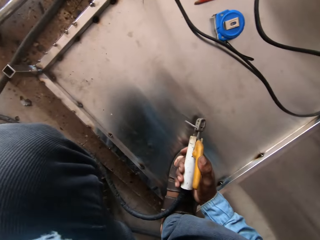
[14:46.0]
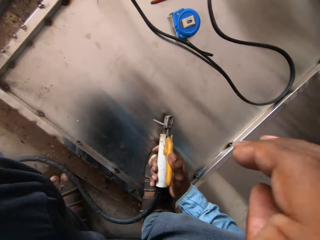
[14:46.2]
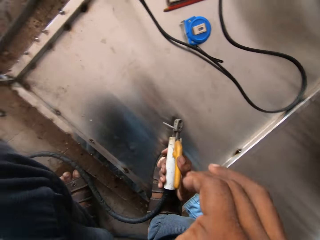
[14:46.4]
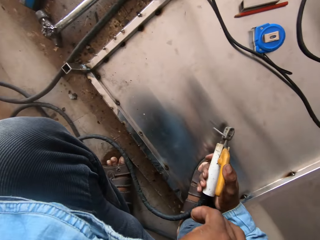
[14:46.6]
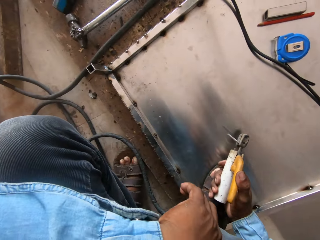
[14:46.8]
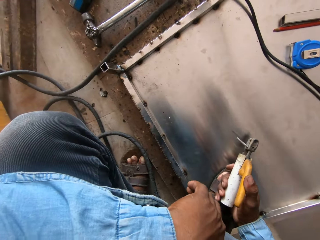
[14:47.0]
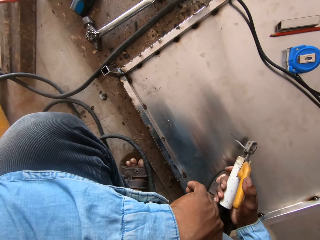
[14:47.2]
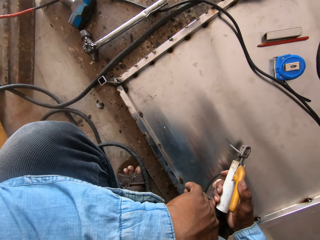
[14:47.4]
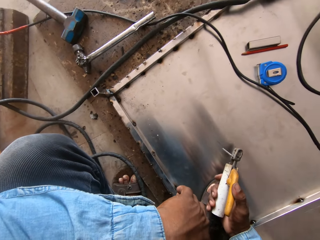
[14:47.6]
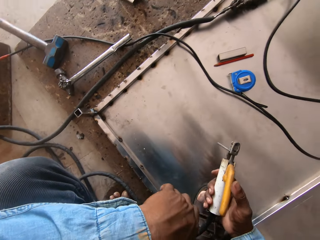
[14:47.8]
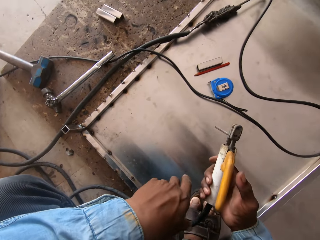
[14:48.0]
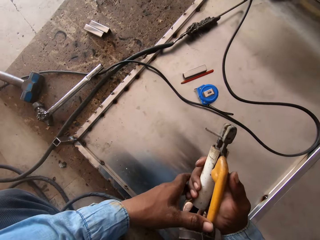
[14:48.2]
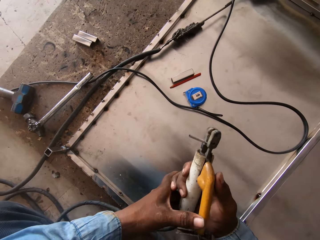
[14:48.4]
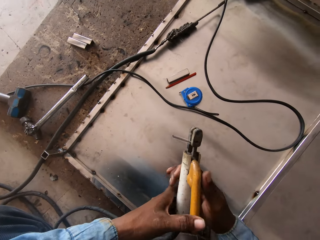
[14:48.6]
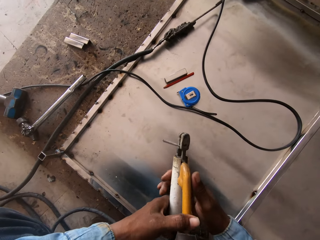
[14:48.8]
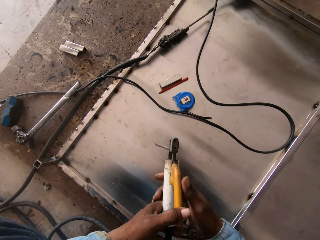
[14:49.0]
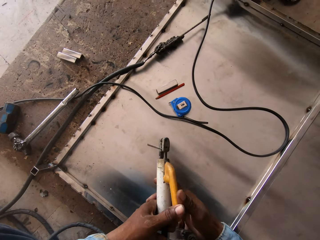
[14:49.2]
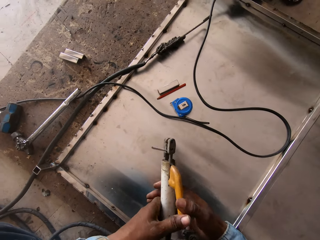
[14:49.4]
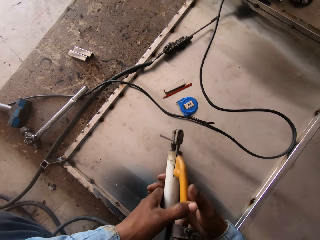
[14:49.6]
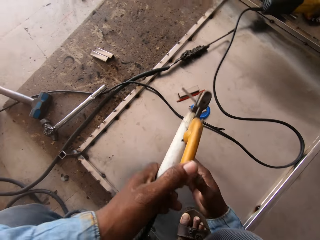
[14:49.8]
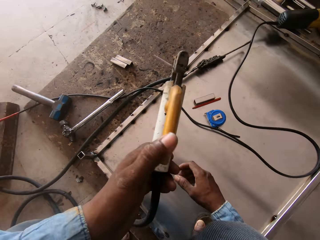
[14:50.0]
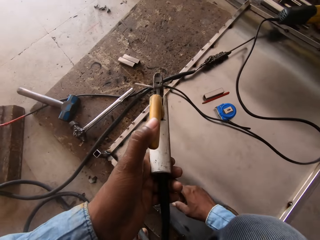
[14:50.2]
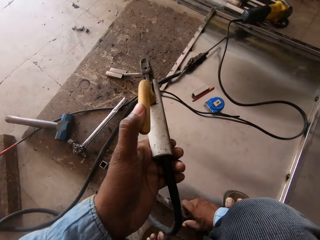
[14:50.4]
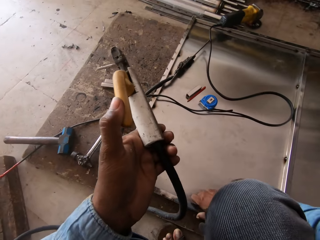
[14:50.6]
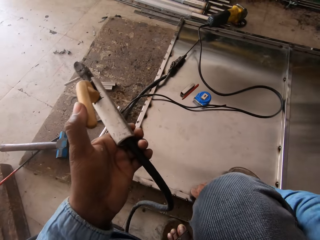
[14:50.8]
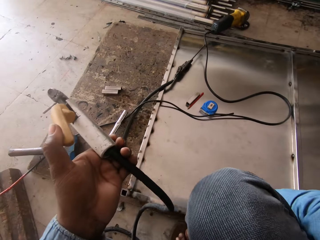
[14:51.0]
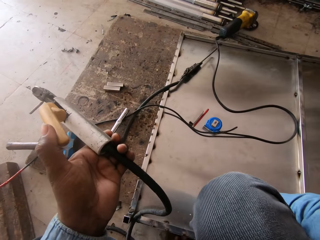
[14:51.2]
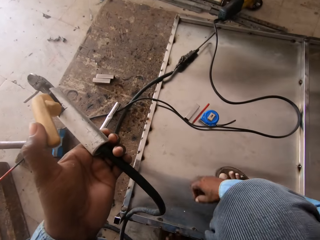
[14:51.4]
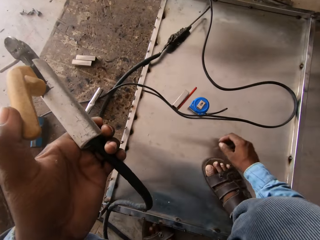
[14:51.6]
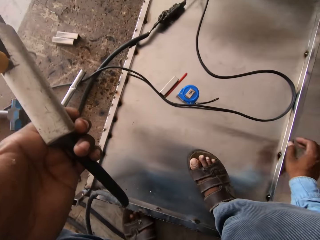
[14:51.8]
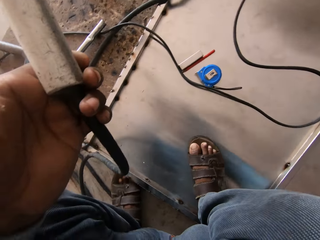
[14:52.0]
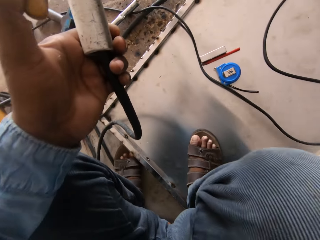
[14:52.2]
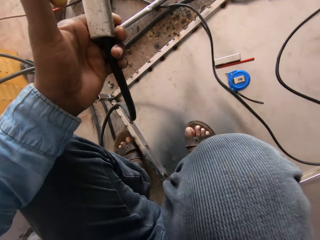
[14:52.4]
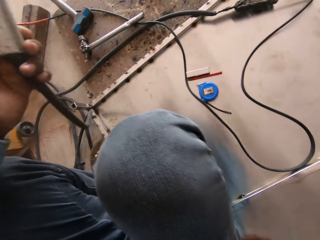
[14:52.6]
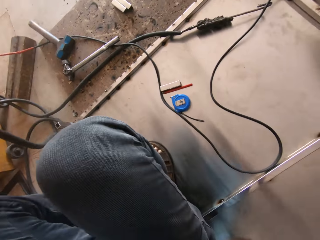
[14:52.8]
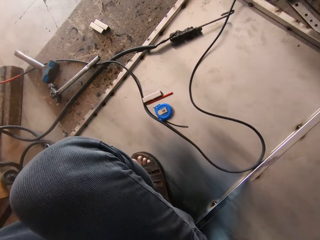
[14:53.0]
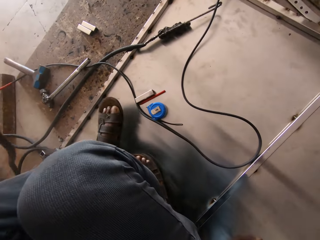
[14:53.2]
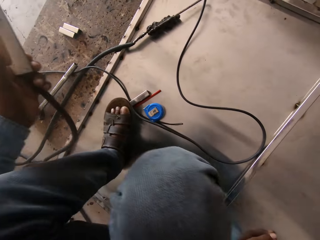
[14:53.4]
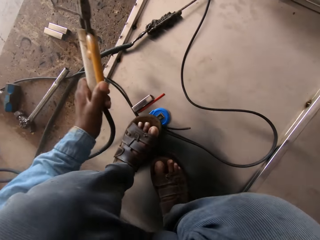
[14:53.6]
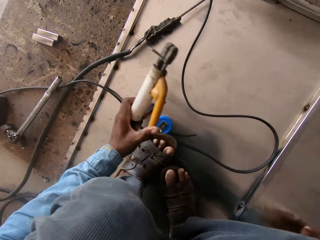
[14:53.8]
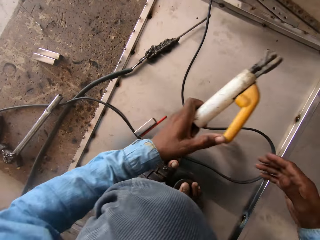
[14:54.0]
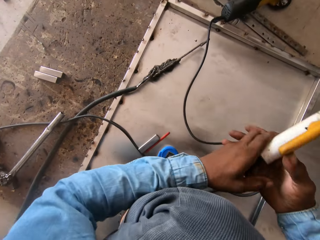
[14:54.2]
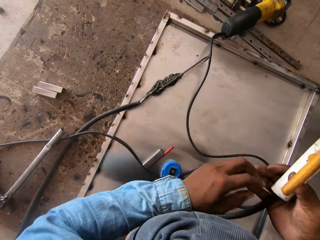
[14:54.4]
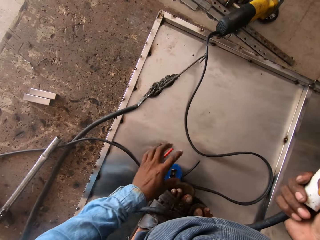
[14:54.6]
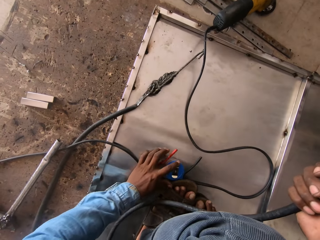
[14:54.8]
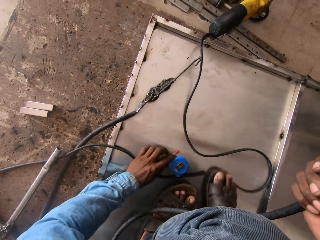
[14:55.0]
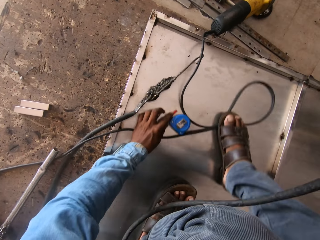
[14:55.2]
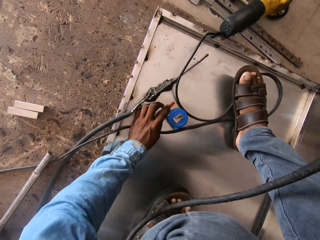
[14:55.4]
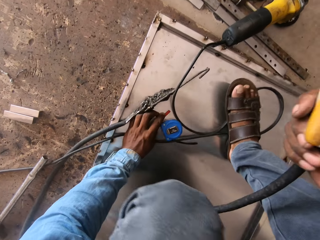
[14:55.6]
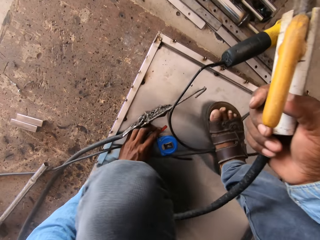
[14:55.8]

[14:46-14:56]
The camera wearer lifts his left hand. He looks at the metal. He holds the electrode with both hands. He holds the electrode with the left hand. He holds the metal. He holds the electrode holder with both hands.

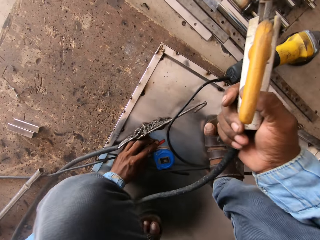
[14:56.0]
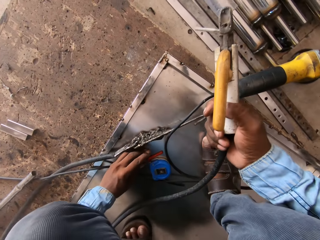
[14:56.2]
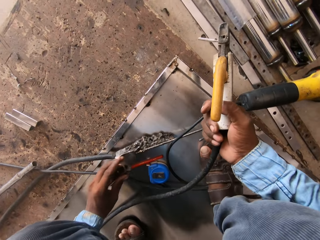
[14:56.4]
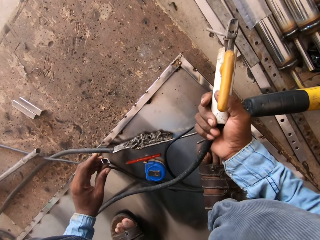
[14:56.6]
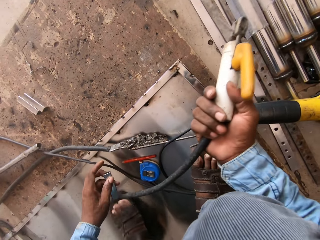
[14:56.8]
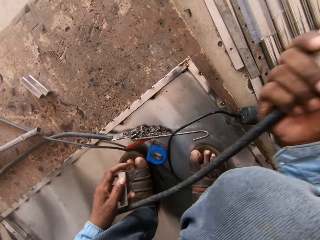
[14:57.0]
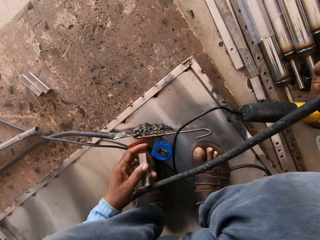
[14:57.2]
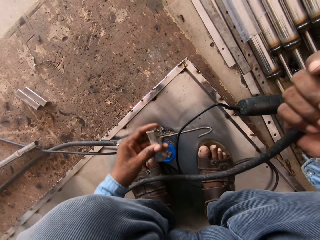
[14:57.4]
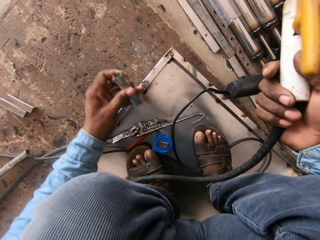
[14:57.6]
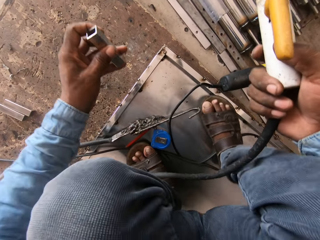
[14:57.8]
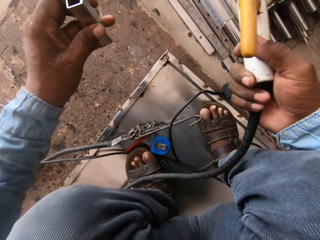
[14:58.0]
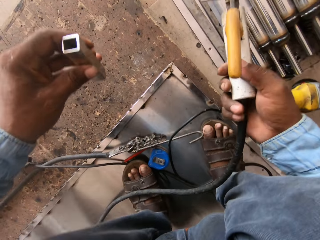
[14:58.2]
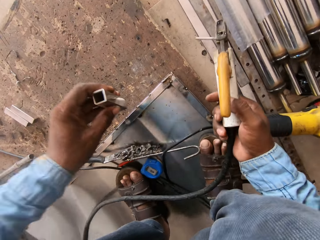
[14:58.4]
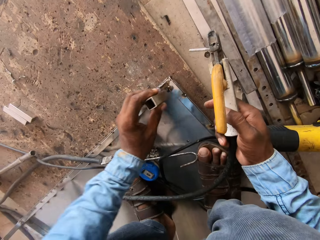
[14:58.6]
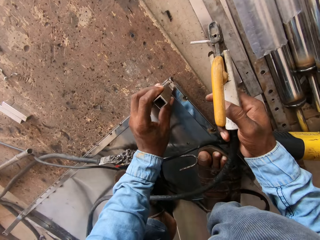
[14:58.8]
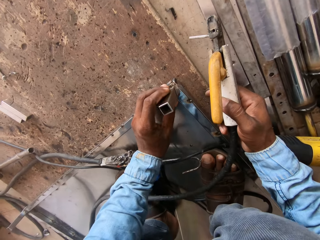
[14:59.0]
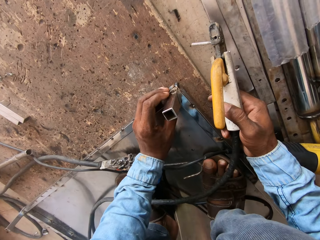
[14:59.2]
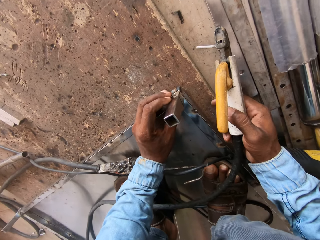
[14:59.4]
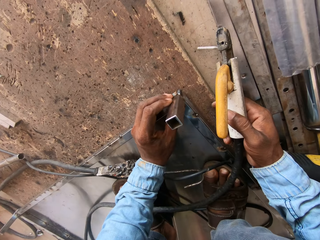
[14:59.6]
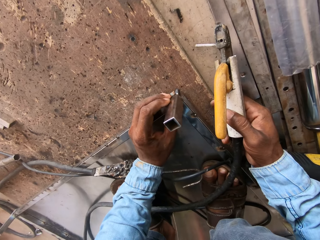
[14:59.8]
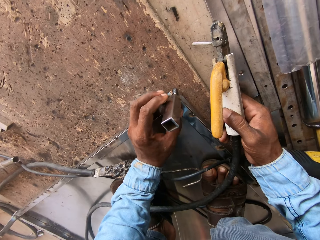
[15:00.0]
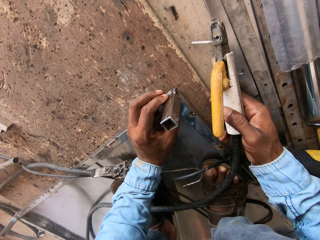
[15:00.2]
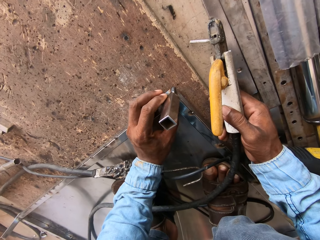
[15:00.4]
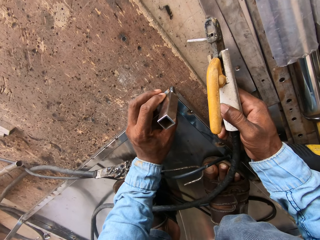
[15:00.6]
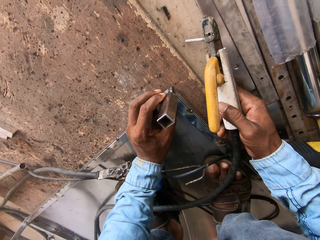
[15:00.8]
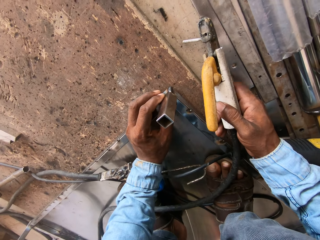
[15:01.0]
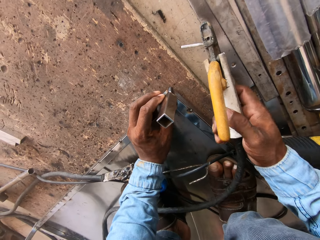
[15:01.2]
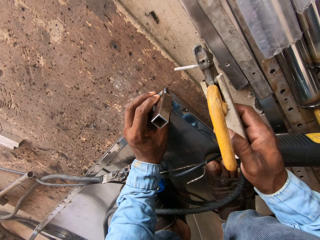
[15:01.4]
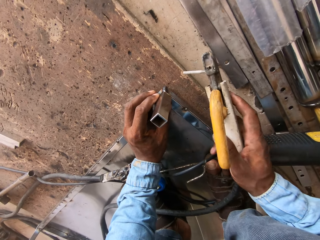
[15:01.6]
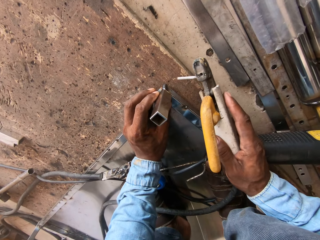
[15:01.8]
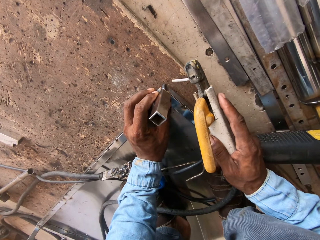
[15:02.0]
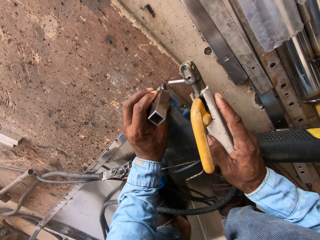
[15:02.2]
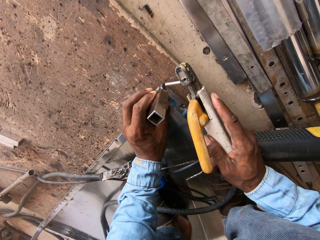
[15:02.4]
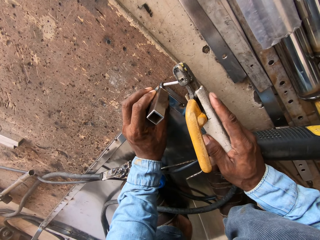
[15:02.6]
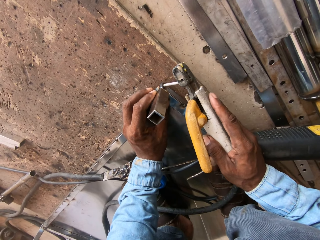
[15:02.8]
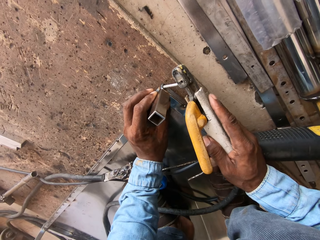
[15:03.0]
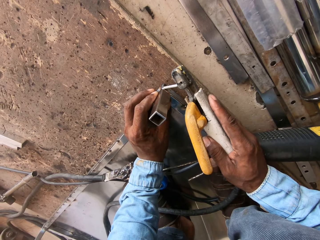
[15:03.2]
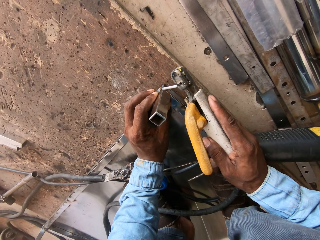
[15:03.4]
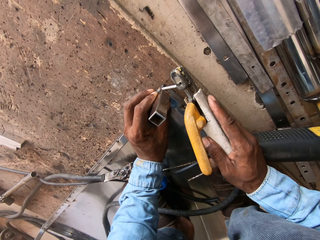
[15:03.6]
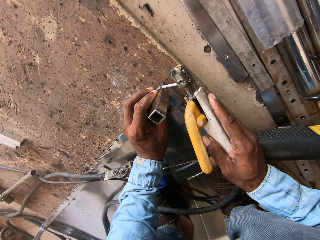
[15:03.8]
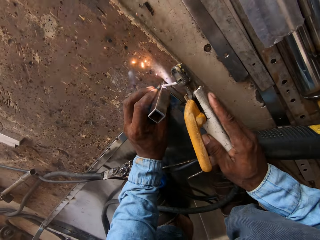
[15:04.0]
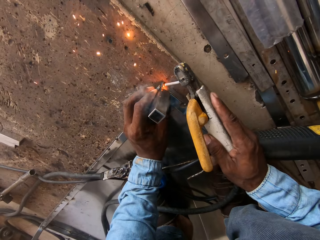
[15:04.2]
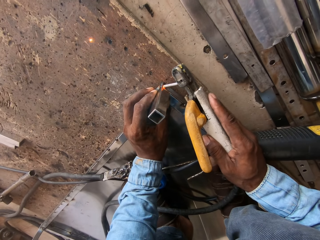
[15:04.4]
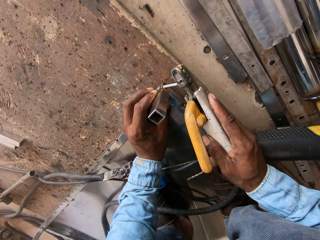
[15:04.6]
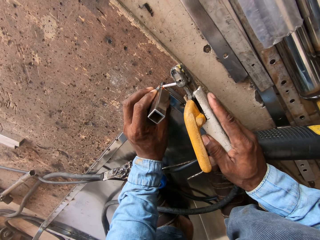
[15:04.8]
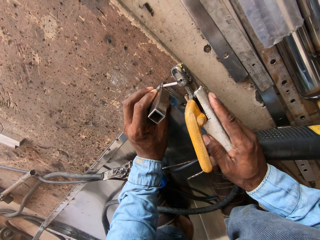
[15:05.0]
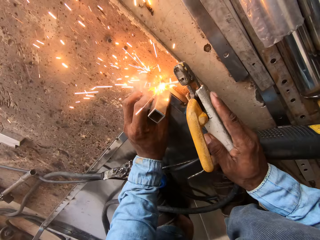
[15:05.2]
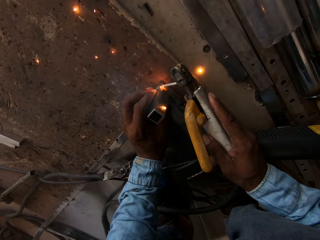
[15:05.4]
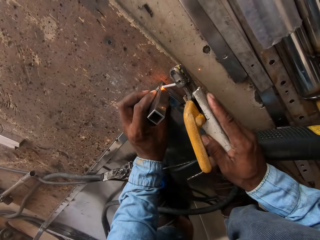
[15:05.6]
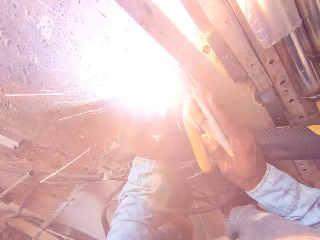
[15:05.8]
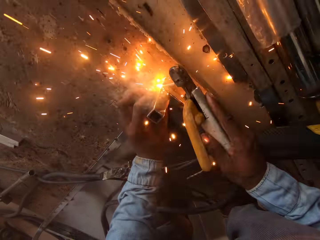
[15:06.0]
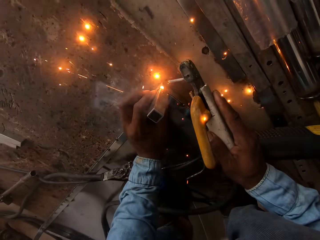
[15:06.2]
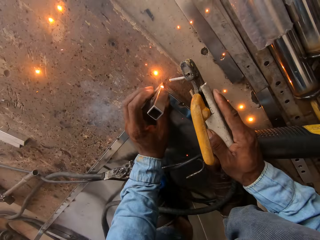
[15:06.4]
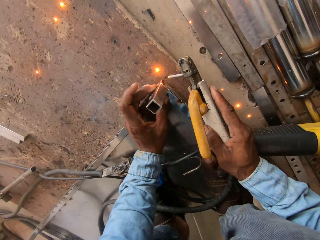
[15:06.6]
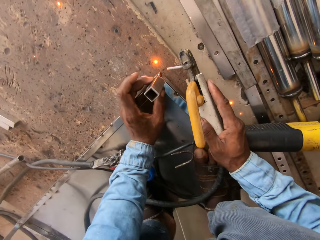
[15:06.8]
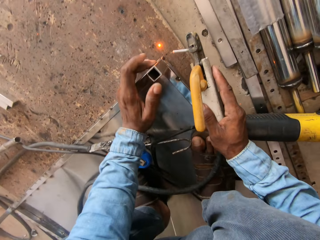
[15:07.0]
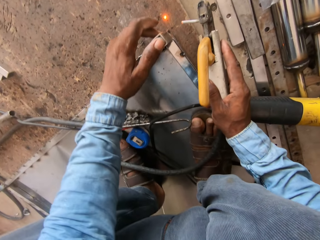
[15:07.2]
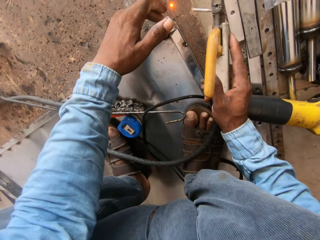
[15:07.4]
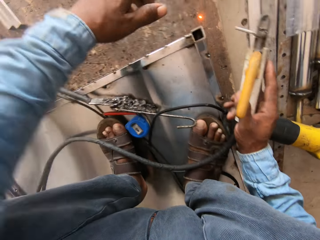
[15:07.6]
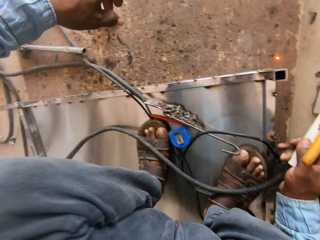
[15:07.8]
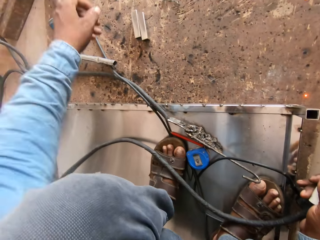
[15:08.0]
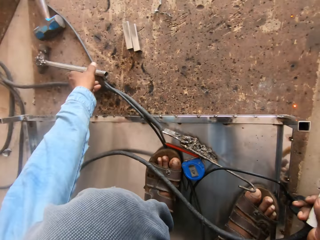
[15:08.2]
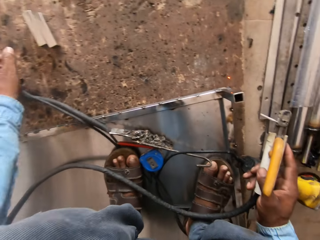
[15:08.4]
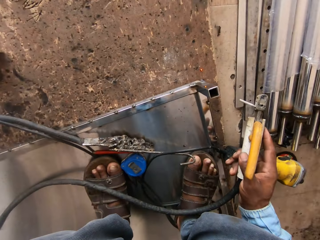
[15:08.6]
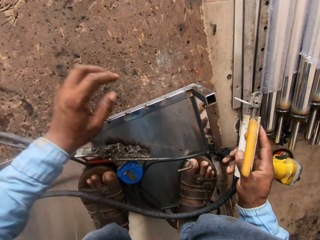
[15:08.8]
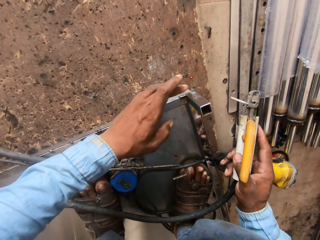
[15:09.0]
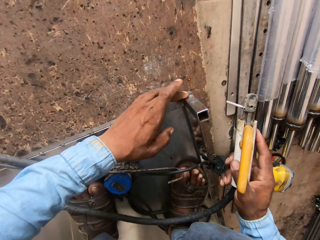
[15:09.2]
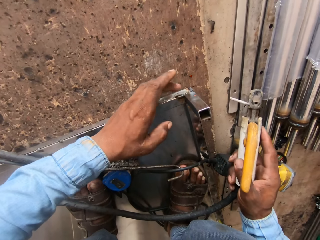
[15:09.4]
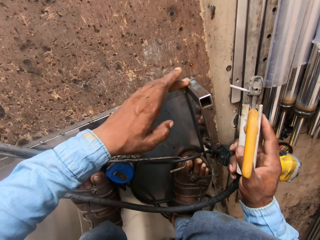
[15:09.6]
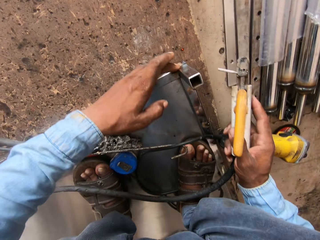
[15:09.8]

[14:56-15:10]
The camera wearer holds the metal. They hold the electrode holder with the right hand. They fix the metal. They weld on the metal.
